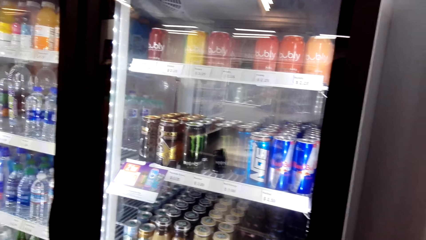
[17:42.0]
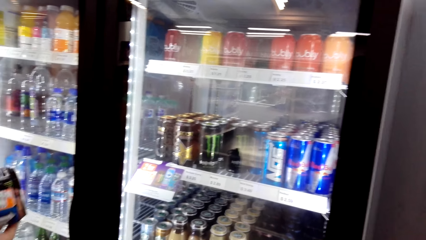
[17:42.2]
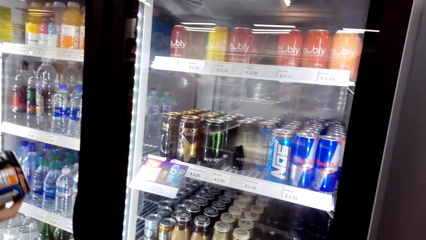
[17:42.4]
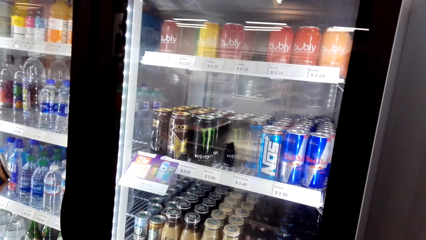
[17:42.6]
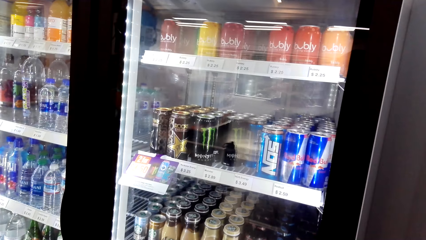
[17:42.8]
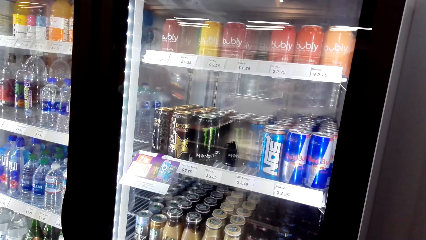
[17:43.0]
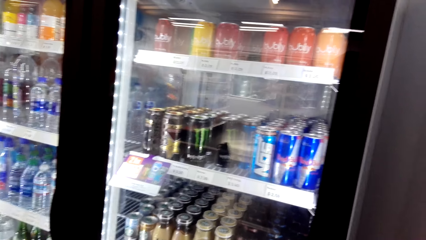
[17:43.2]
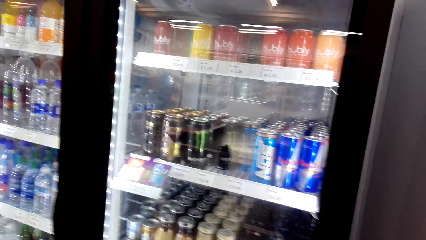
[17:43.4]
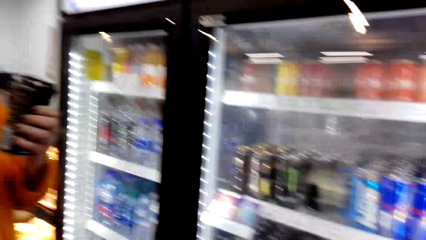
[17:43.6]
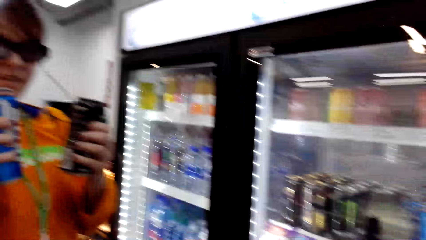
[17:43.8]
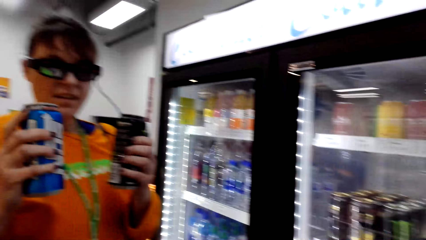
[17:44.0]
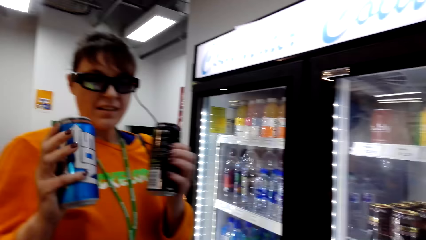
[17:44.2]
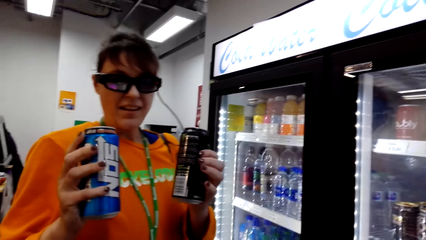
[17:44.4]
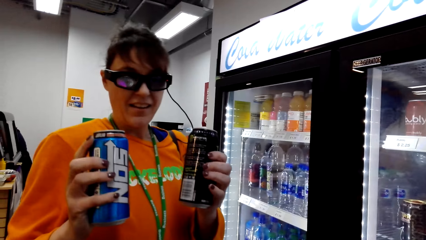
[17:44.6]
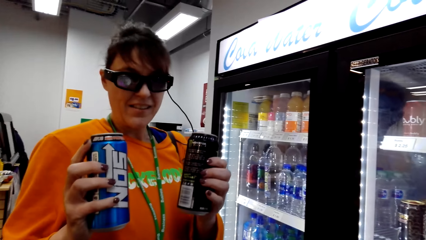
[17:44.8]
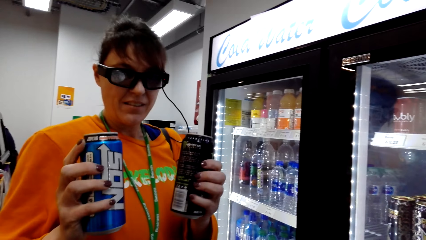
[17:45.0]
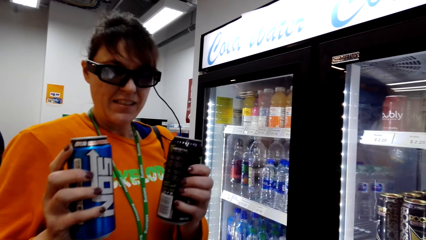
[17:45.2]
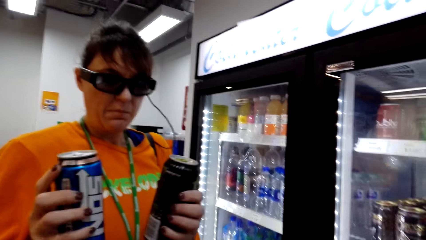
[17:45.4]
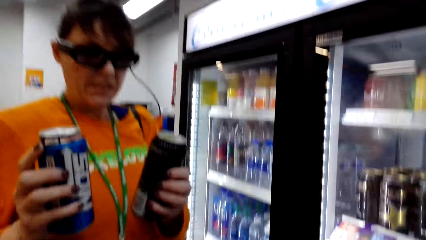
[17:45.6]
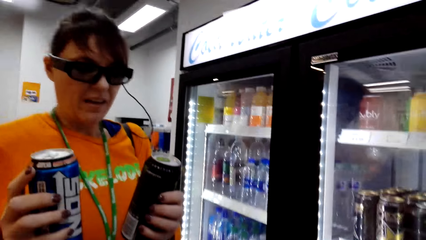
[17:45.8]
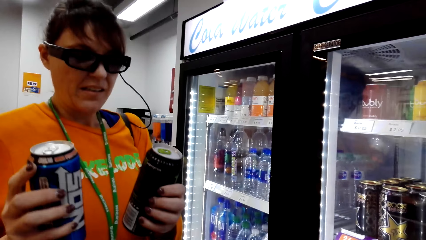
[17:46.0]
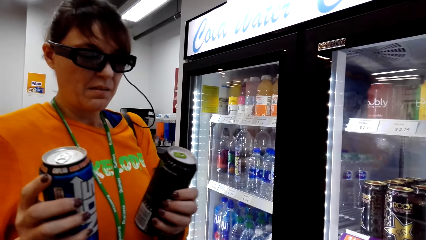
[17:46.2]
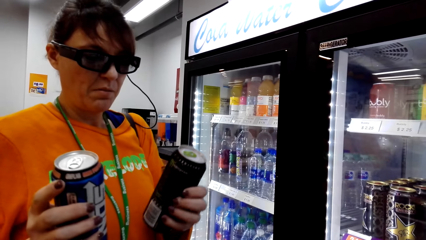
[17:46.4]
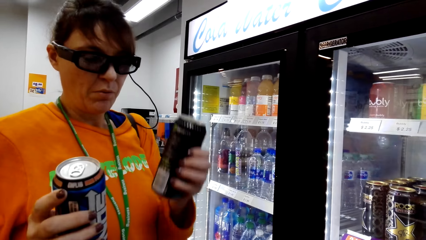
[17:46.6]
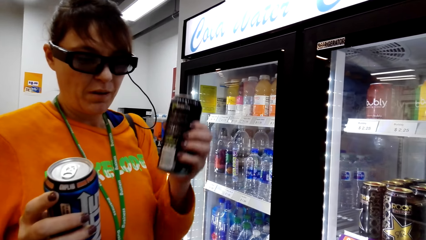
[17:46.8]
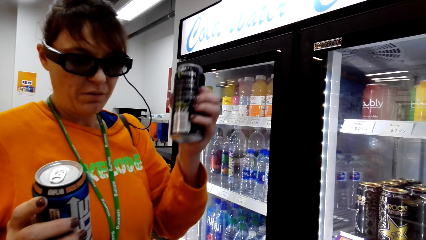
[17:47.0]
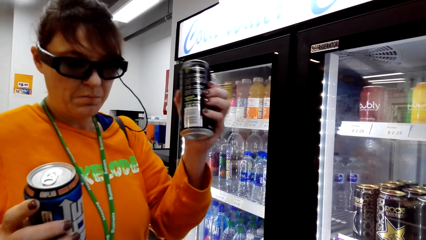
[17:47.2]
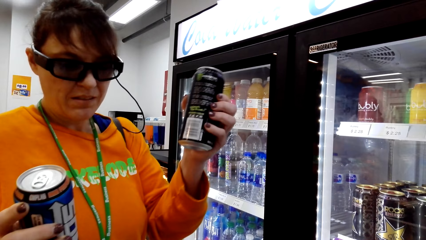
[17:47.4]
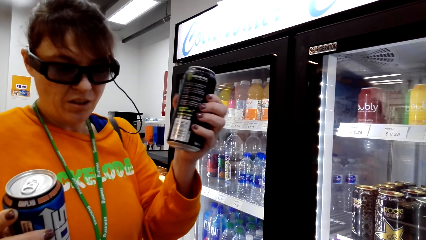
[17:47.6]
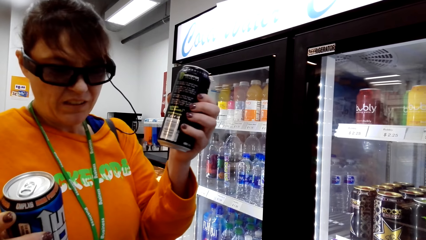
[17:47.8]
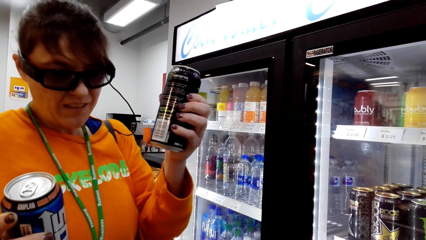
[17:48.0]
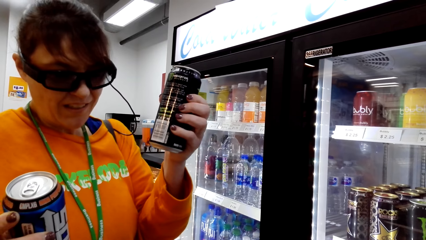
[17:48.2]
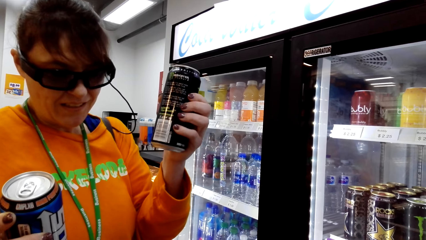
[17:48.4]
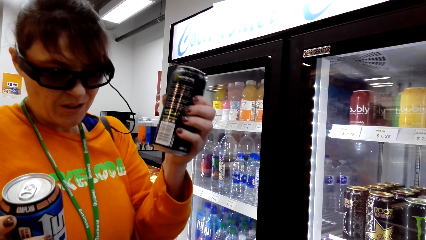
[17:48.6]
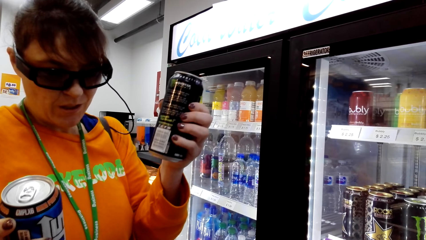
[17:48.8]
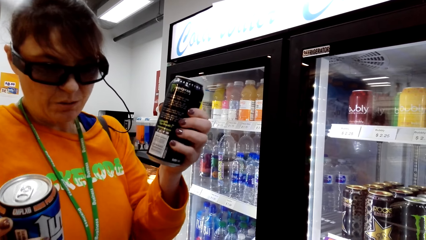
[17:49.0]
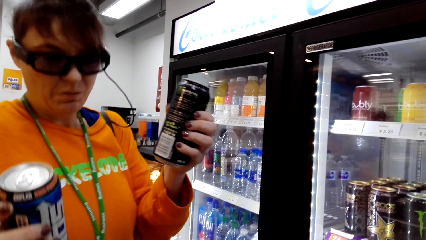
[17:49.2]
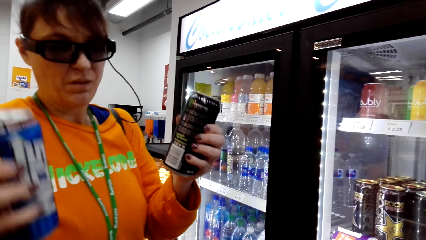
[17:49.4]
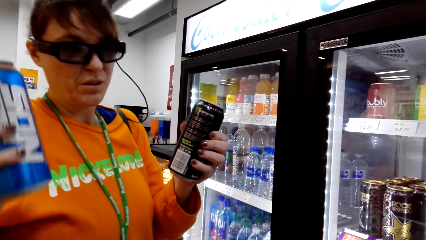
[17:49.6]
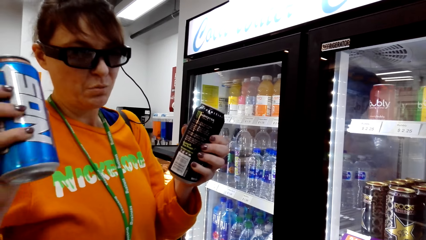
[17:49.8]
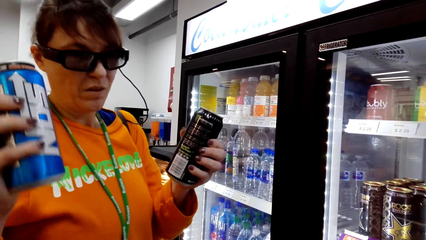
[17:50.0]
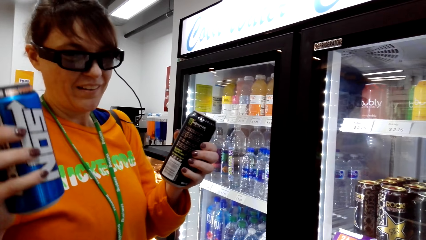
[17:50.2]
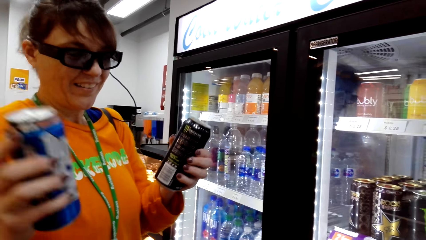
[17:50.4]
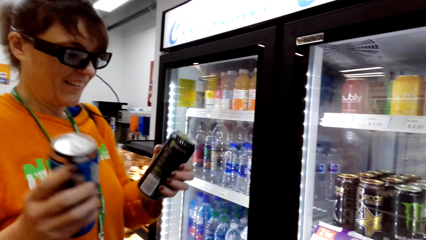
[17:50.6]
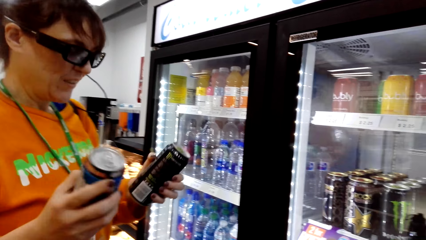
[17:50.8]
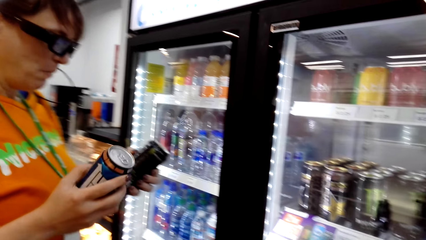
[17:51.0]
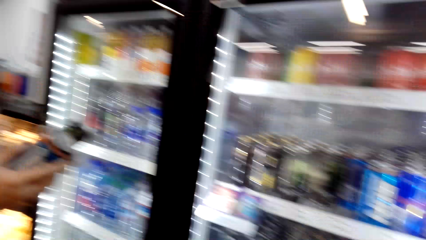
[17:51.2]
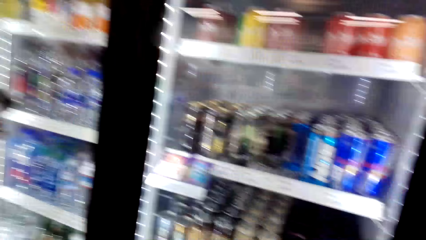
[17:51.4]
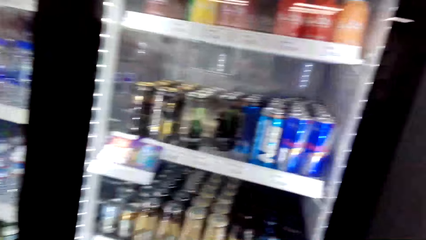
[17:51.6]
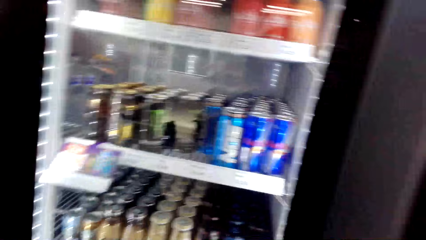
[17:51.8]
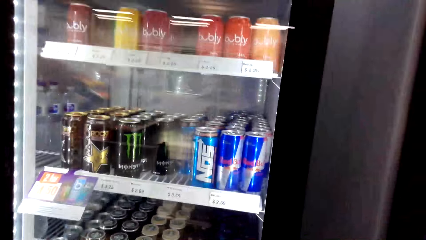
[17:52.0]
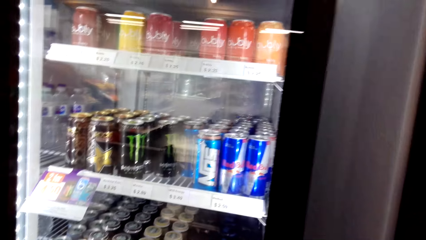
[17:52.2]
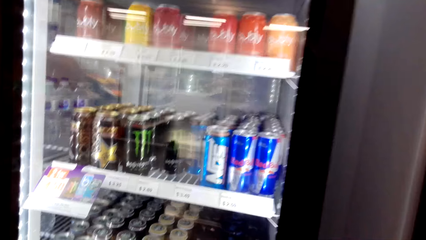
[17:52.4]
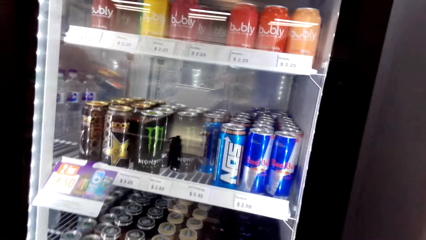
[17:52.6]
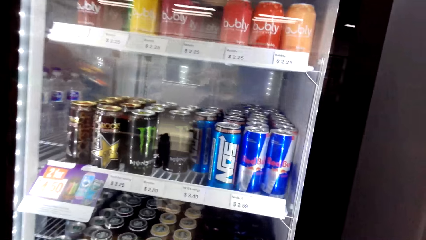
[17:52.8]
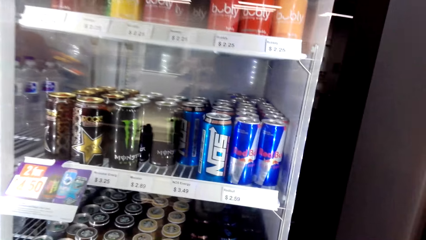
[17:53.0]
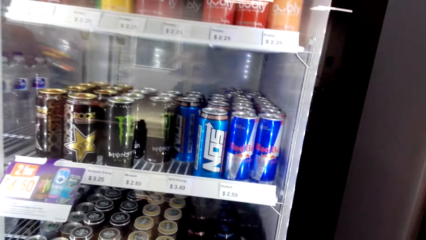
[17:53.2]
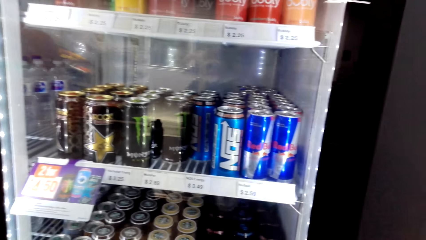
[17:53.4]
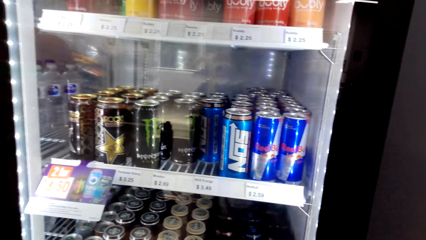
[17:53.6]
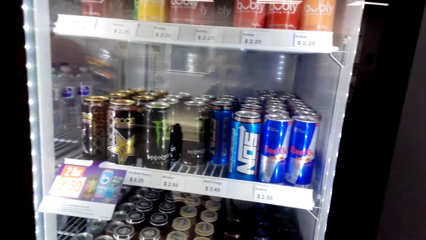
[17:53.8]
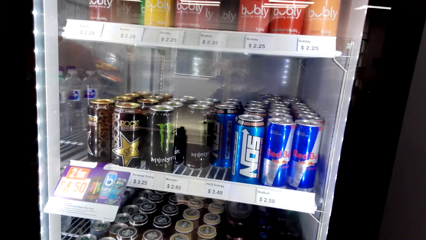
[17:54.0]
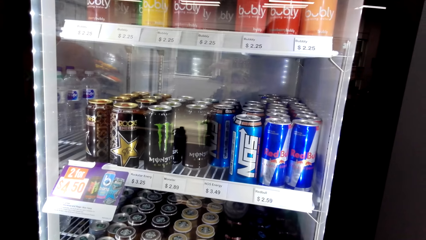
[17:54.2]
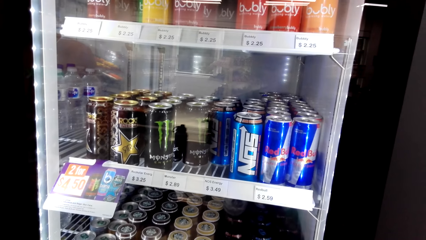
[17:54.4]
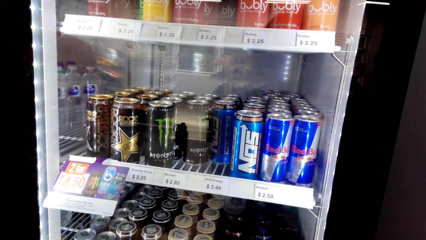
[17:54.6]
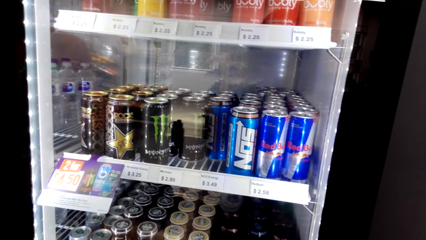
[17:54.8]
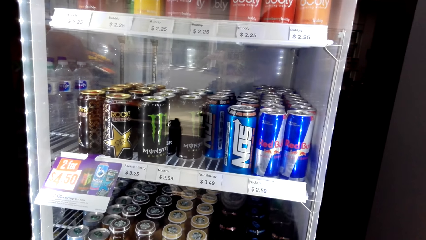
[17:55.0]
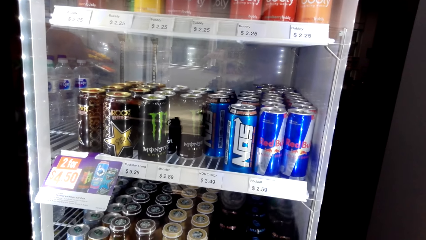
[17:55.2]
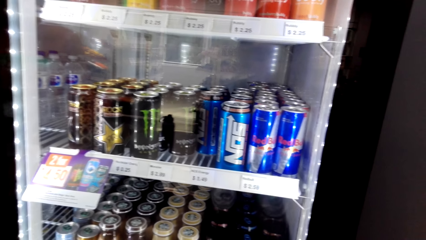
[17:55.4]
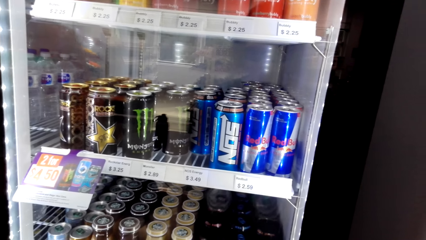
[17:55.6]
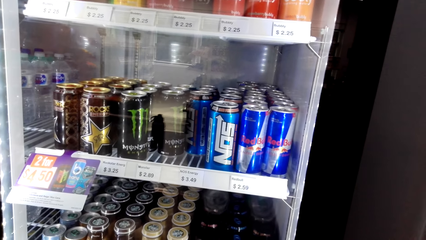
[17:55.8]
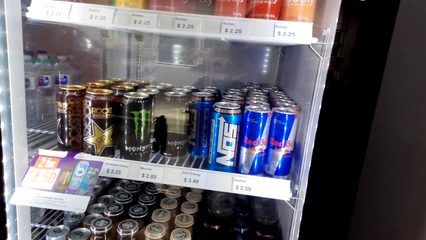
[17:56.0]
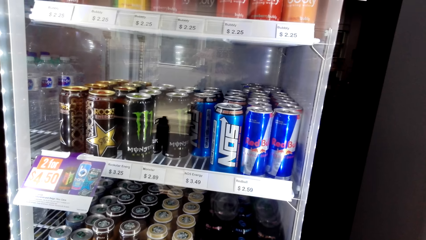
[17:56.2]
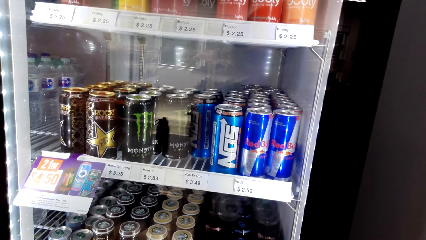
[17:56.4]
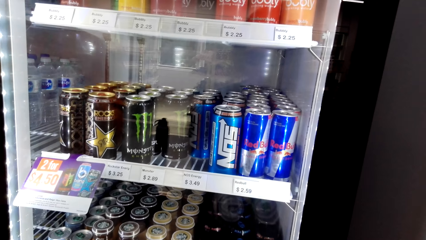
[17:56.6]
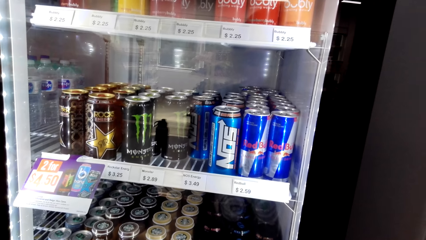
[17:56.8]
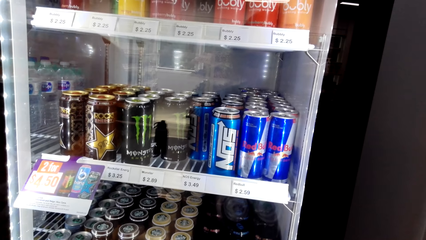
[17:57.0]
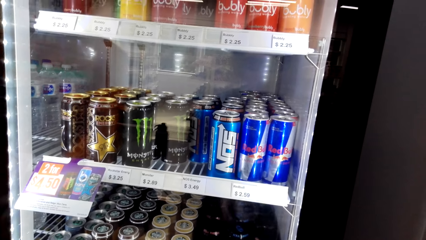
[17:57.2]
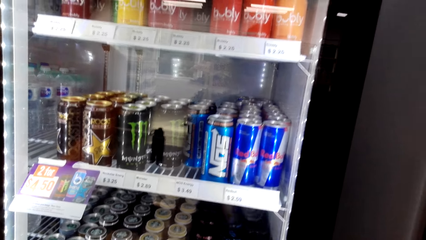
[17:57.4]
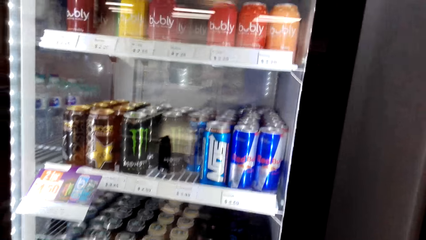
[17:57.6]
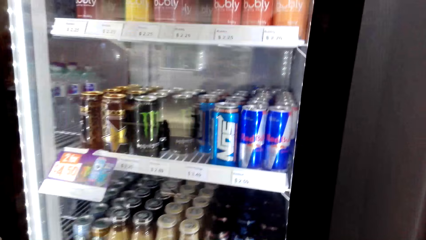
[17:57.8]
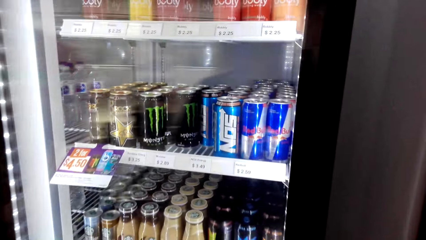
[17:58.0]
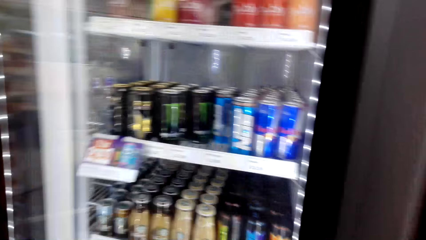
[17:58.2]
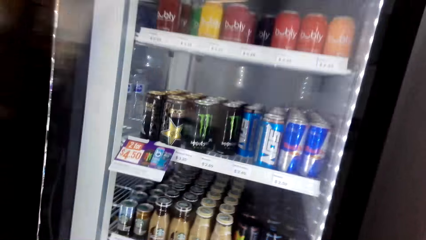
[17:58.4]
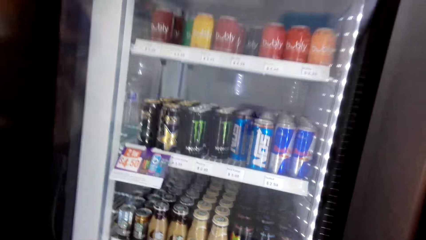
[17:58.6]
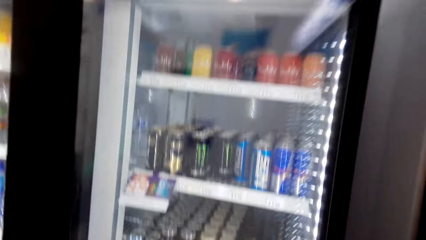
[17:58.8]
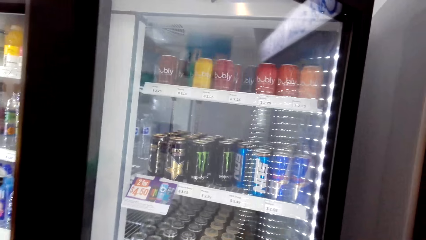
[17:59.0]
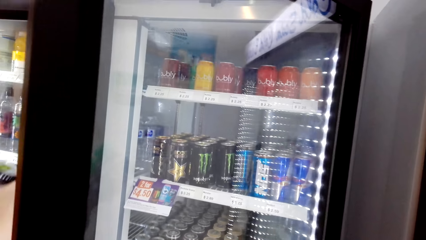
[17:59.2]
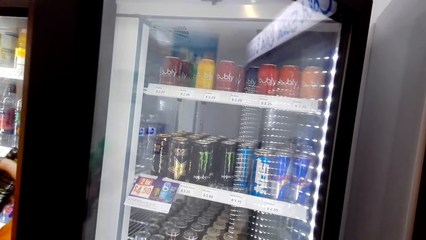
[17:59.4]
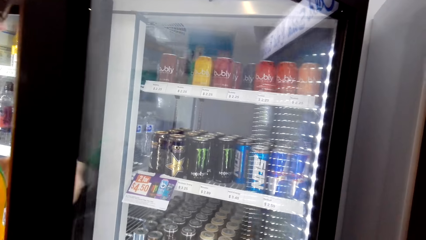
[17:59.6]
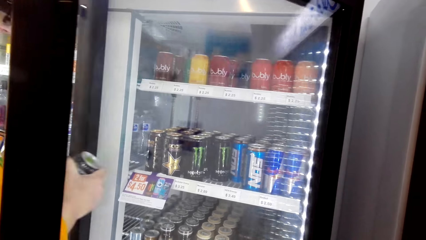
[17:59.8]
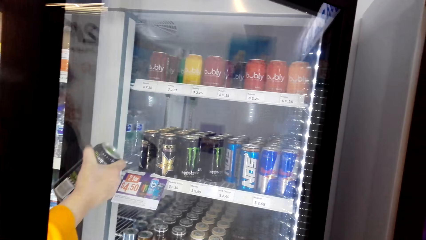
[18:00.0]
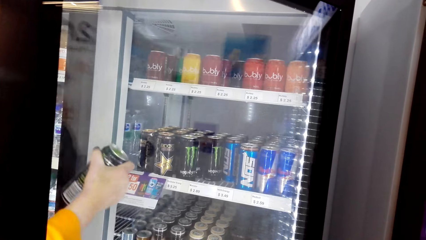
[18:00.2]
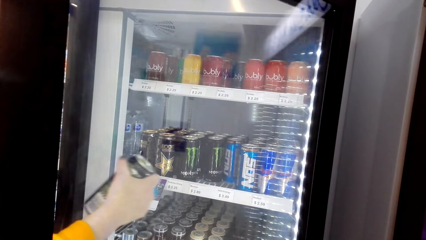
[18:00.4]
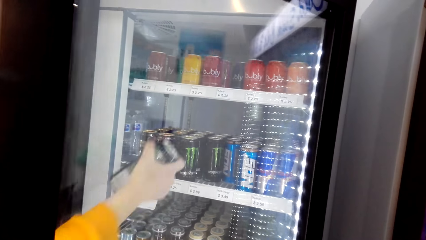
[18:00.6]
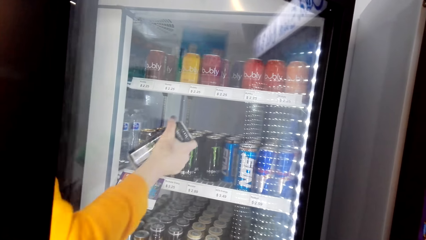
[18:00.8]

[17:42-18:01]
A woman shows the camera wearer two cans of energy drink. The woman stands on the floor. The camera wearer stands on the floor. The woman opens the fridge.
